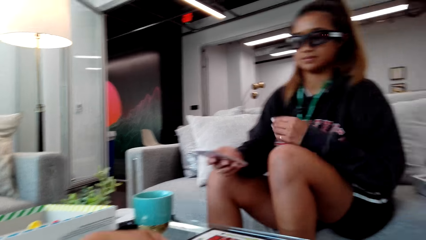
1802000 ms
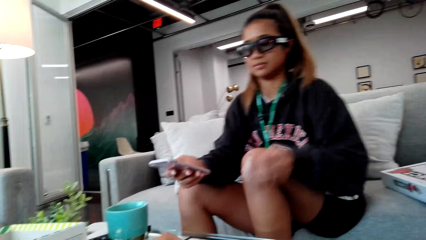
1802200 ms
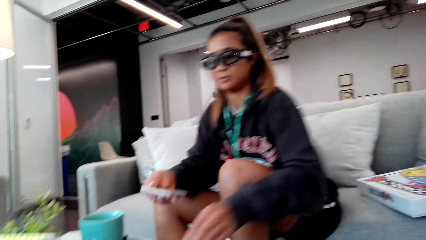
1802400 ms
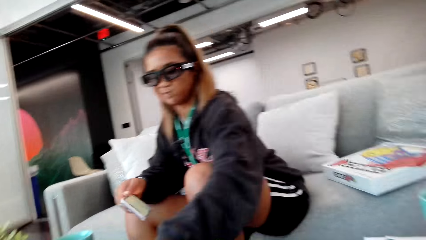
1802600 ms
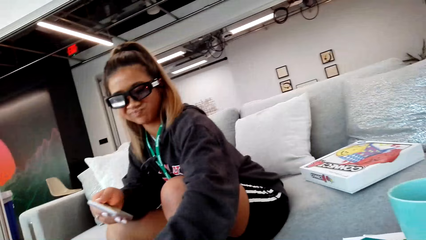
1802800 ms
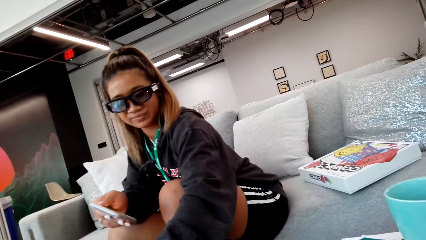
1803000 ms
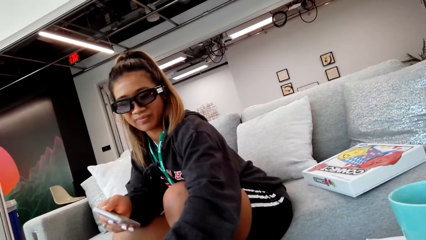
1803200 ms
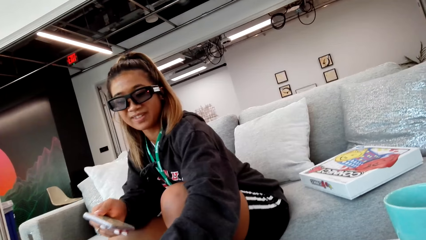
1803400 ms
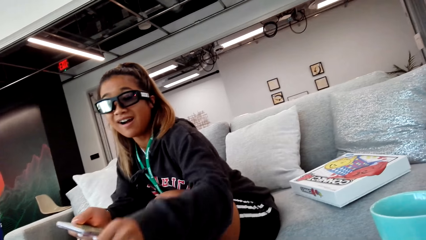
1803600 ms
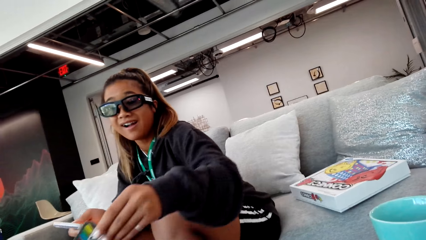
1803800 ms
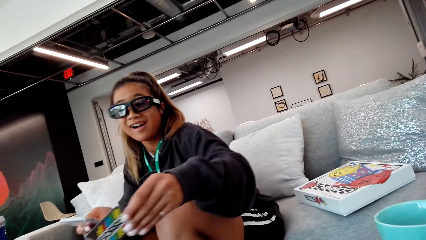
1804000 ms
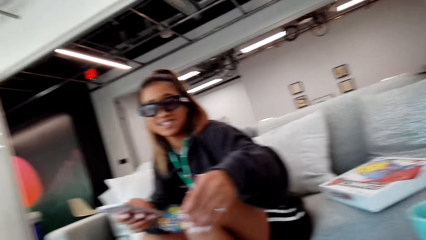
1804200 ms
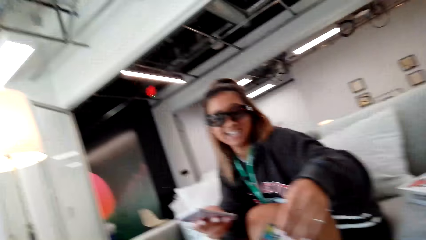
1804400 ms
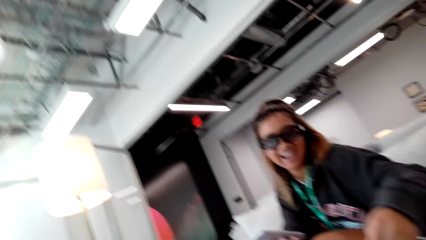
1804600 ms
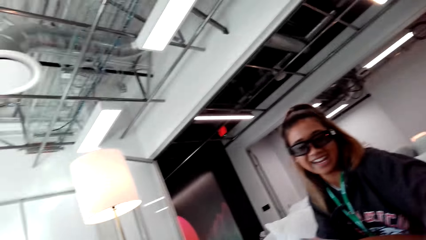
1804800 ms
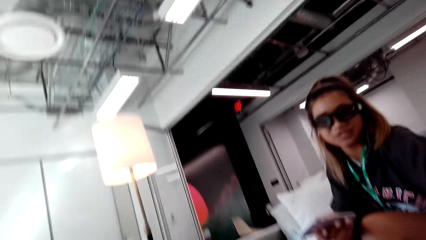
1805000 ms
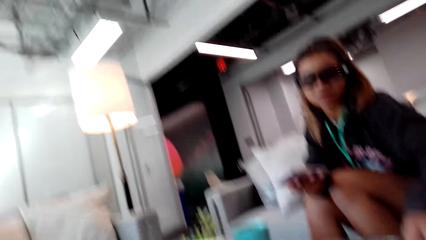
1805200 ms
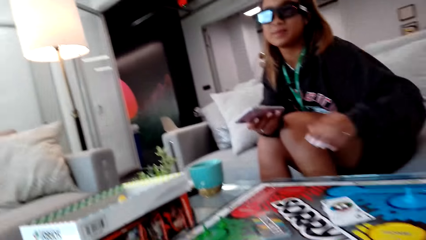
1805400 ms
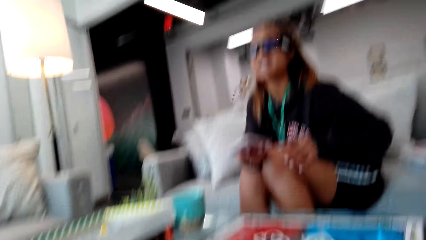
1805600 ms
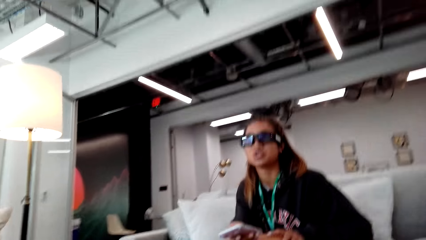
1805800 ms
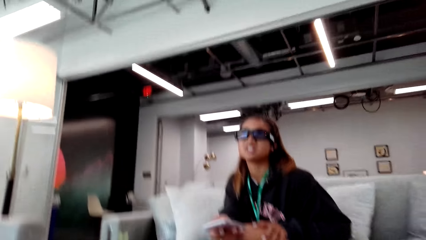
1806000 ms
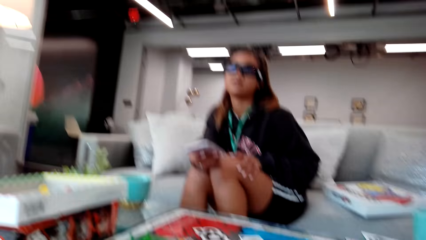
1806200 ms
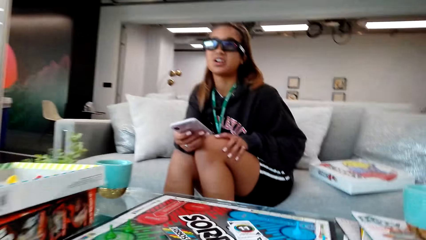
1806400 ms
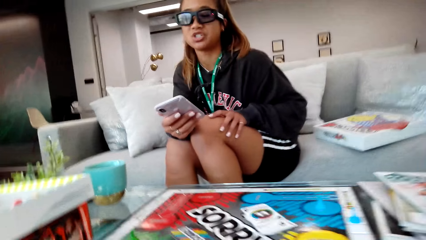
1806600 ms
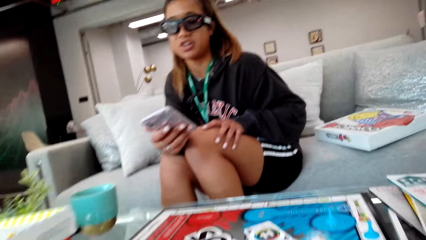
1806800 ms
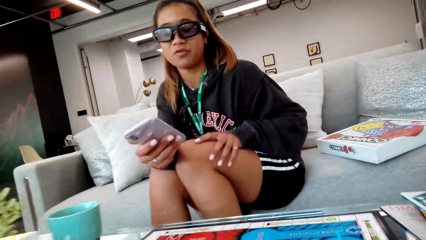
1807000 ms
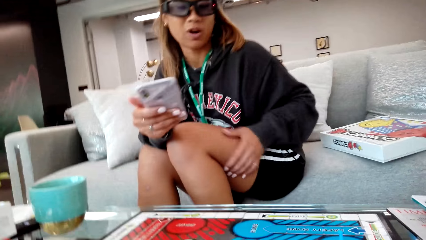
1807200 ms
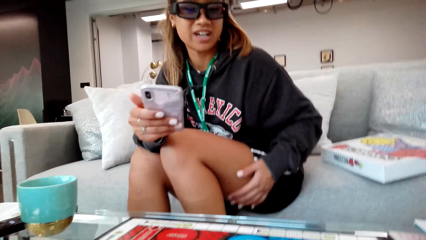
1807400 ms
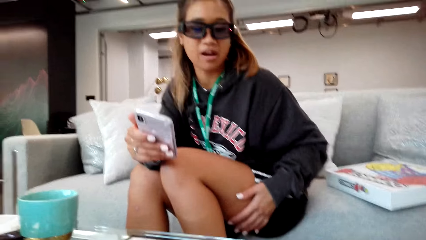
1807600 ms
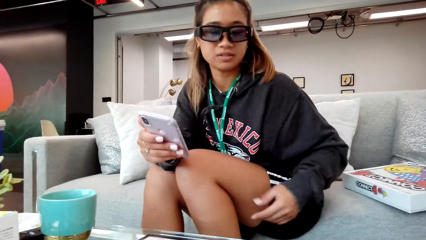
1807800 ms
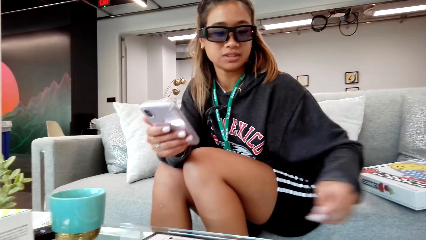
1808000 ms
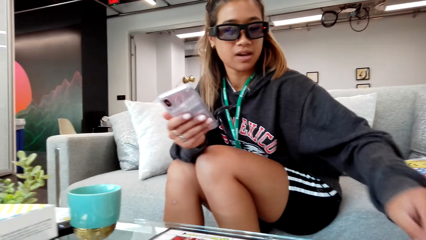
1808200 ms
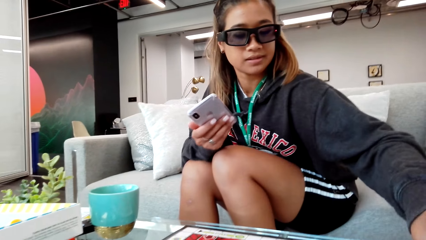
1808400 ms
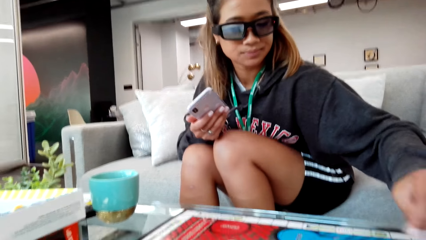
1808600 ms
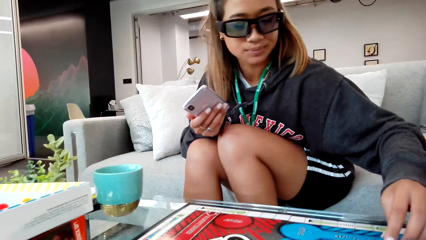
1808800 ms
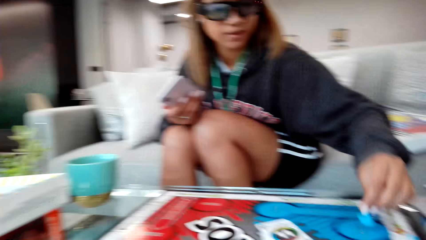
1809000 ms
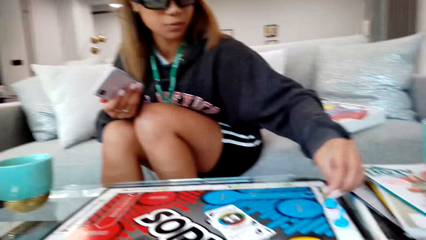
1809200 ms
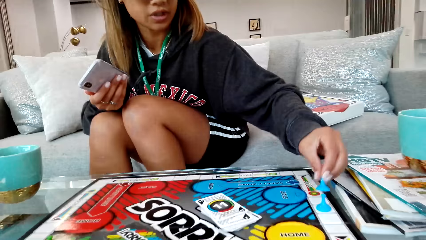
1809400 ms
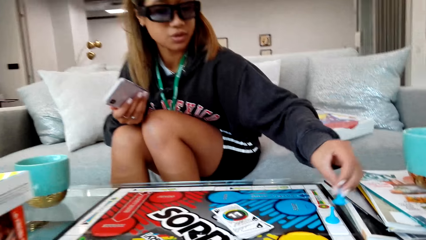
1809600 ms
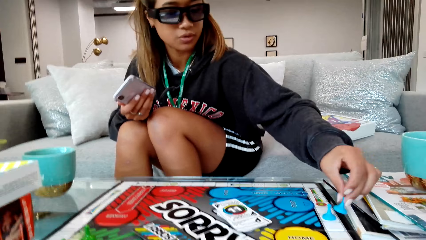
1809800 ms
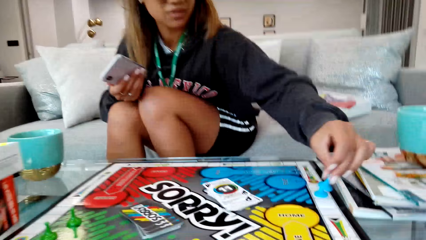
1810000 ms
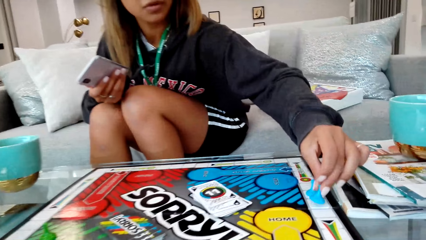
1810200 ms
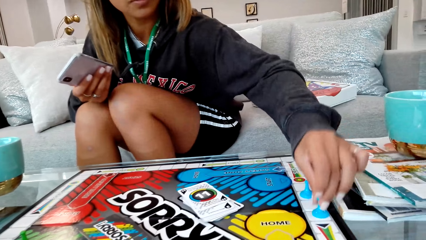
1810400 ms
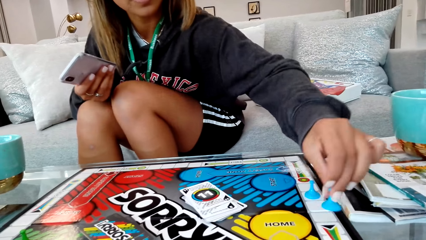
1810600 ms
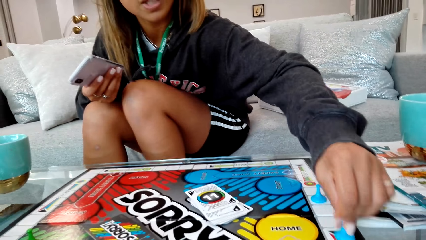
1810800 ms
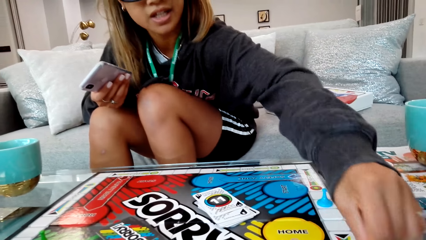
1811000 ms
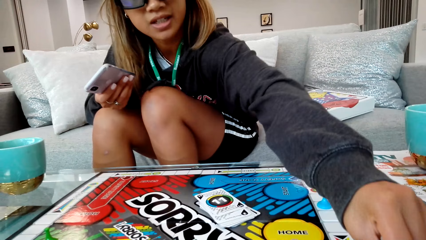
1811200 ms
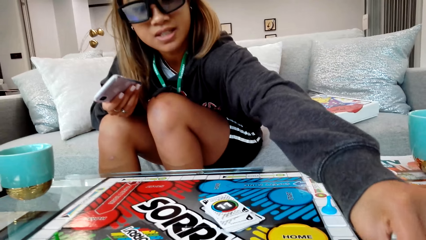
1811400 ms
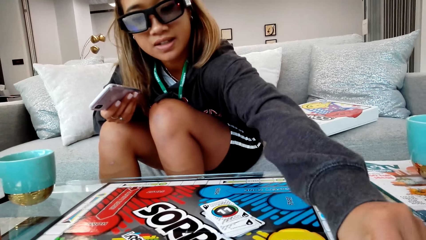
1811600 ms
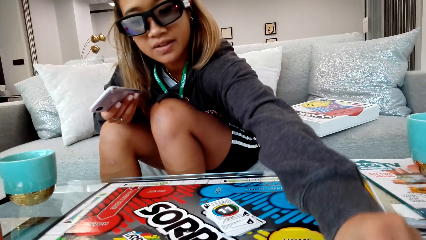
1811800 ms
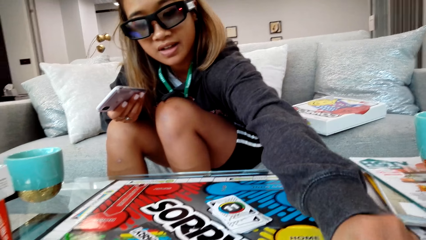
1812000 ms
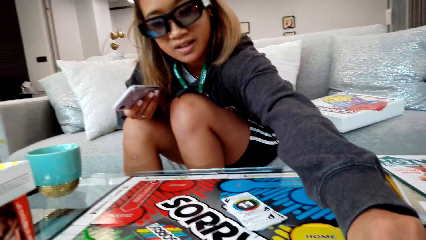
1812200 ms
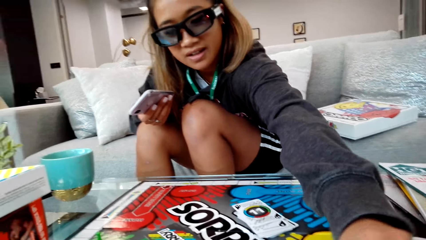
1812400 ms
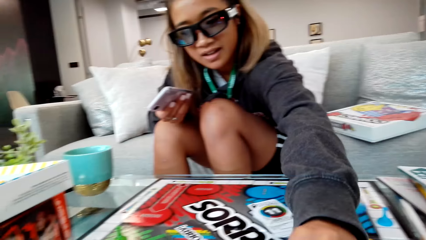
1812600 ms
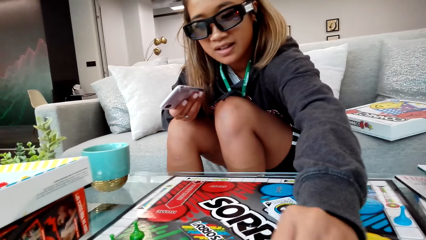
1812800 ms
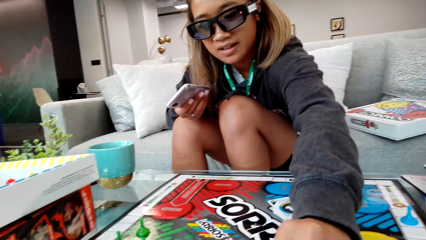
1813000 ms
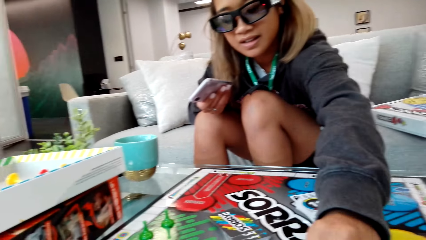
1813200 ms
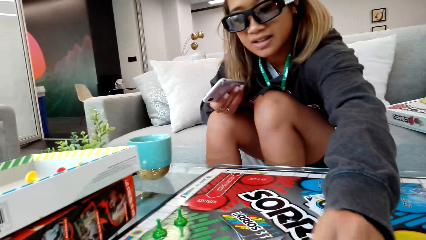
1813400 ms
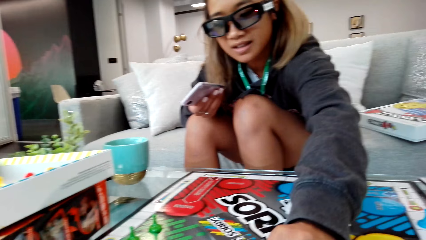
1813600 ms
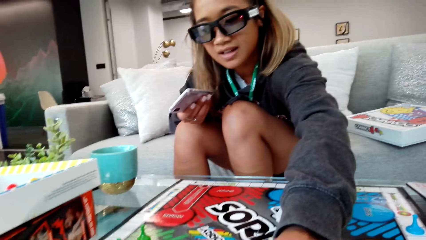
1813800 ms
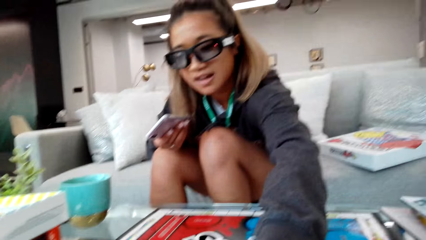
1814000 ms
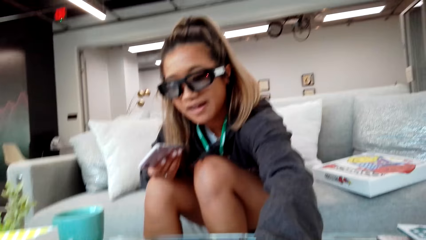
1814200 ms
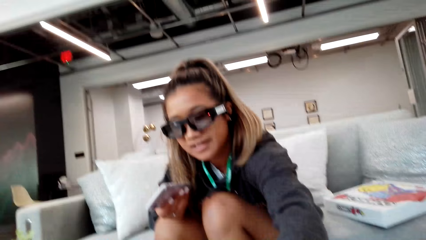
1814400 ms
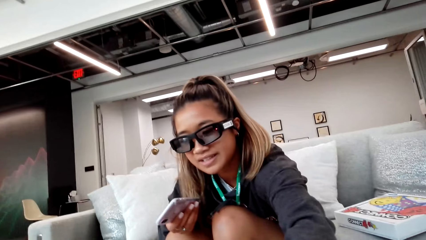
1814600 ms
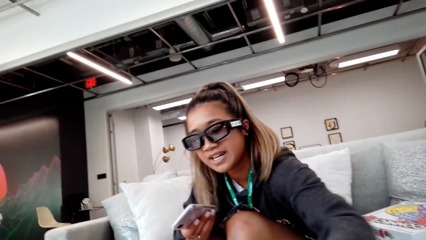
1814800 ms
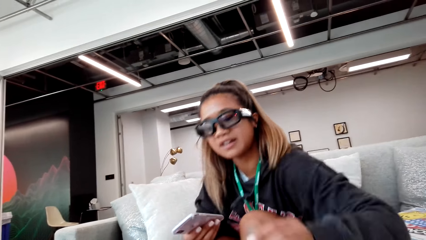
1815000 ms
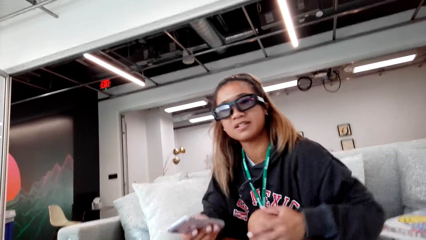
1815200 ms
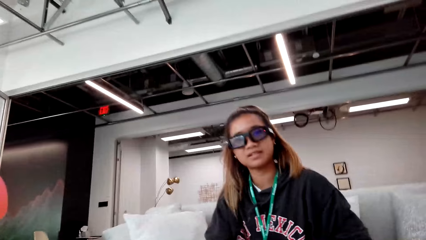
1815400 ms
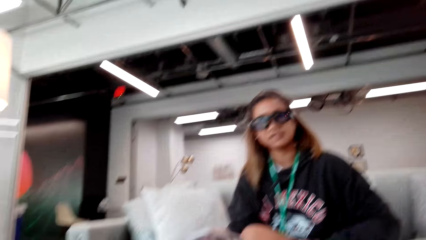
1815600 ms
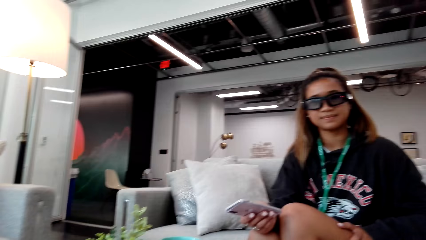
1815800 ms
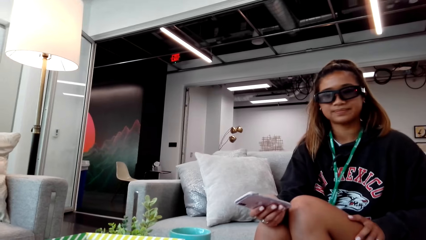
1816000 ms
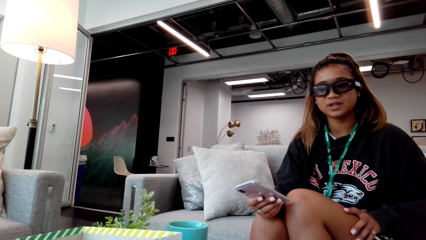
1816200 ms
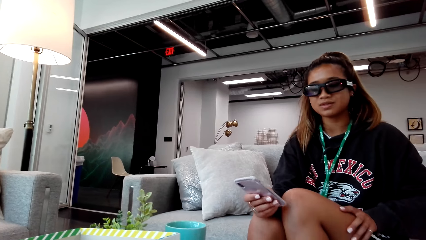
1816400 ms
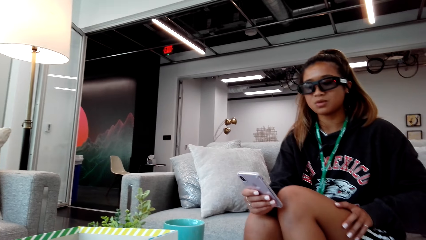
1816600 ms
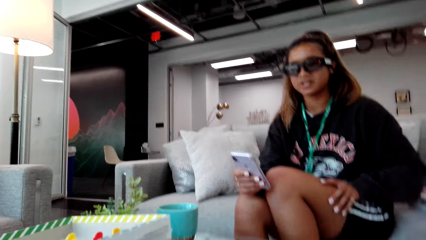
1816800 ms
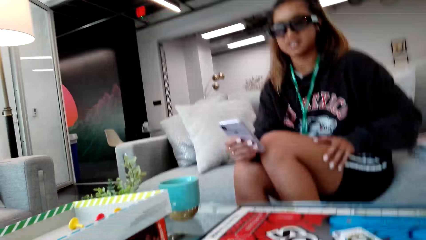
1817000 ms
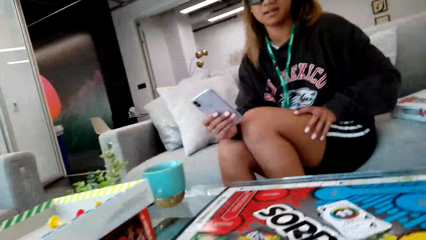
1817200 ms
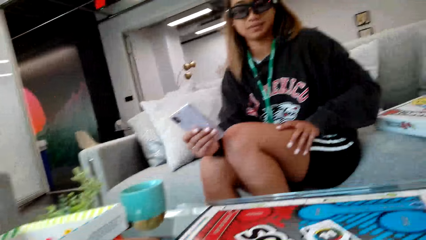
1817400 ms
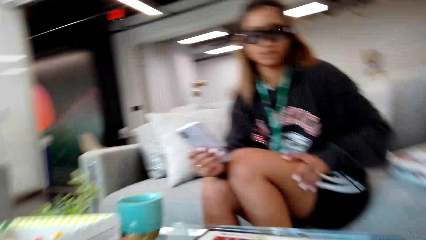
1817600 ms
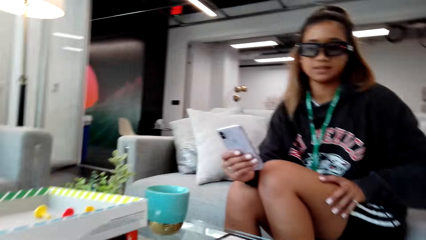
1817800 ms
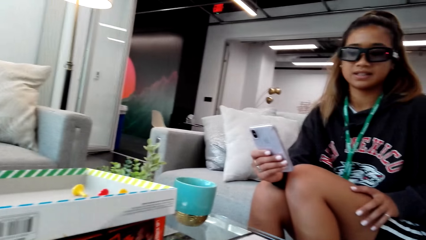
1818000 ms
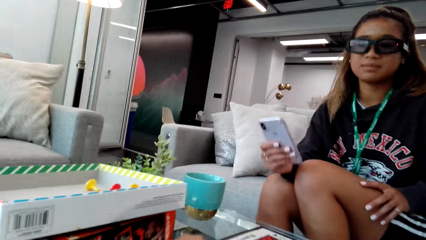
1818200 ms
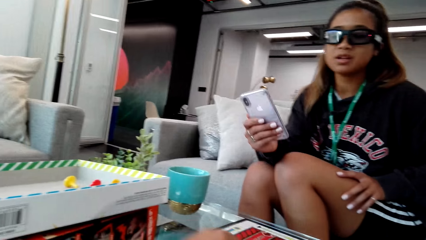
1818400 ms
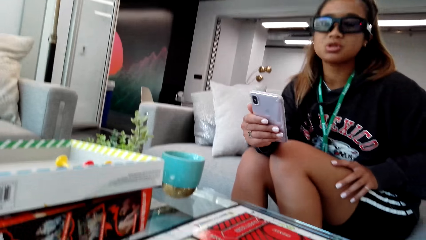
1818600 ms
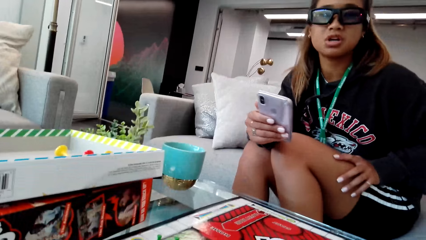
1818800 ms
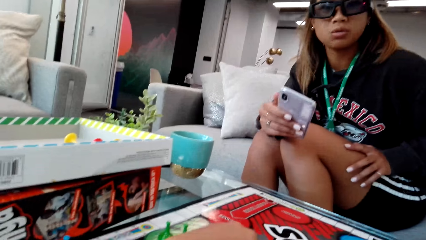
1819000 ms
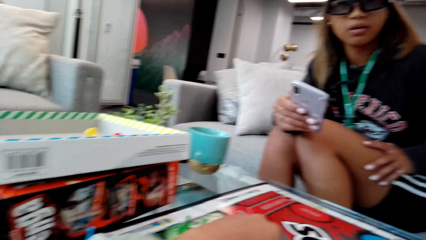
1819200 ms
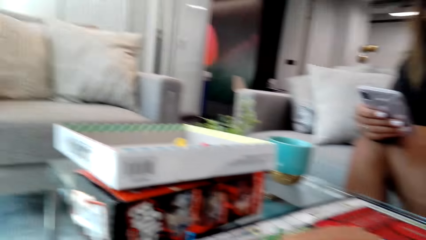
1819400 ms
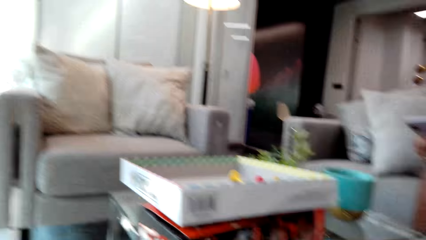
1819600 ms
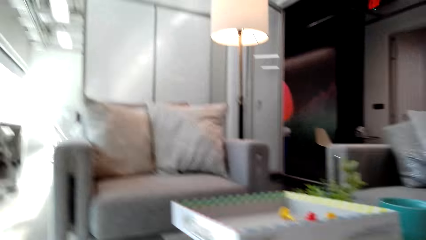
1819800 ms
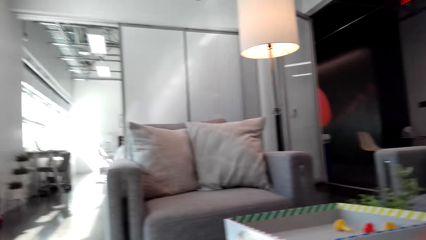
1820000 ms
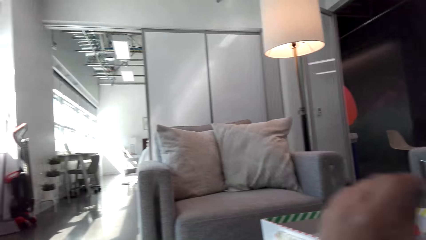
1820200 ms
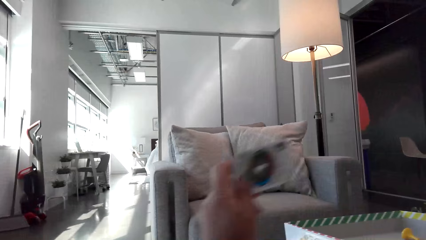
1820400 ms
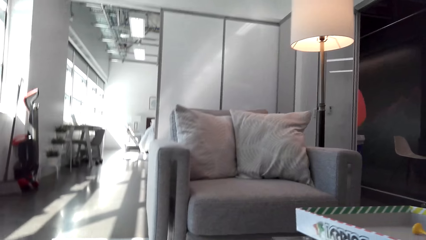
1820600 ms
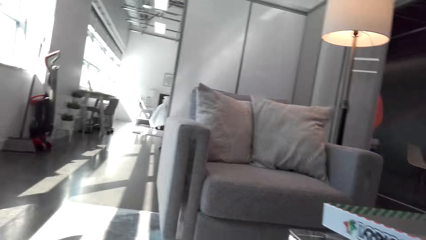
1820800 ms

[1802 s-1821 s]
A person moves the game card on the board. The camera wearer looks around. The person rubs her hand on her thigh. The person moves the pawn on the game board.
